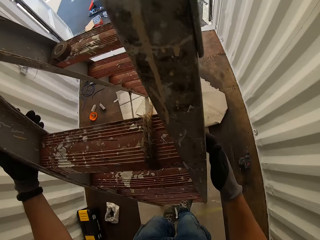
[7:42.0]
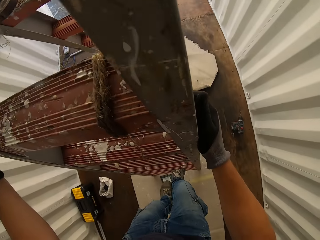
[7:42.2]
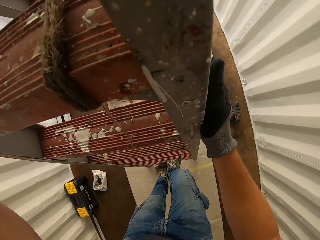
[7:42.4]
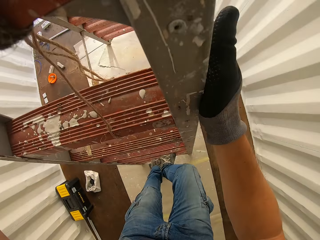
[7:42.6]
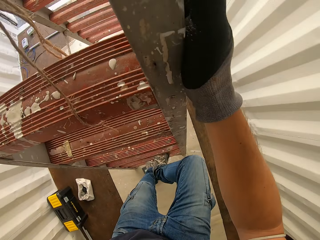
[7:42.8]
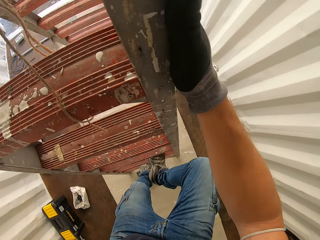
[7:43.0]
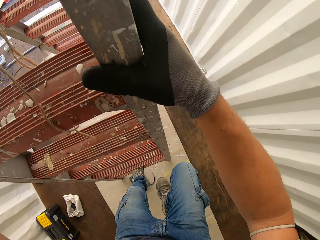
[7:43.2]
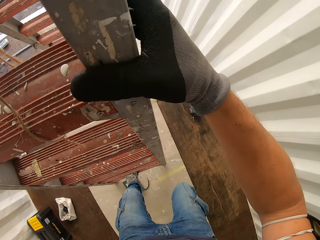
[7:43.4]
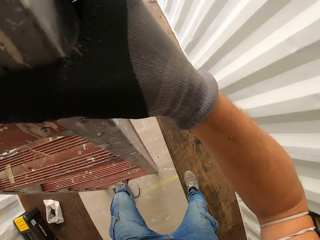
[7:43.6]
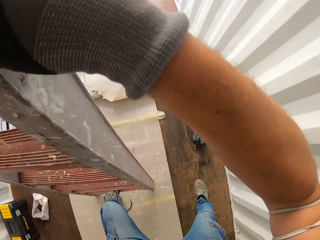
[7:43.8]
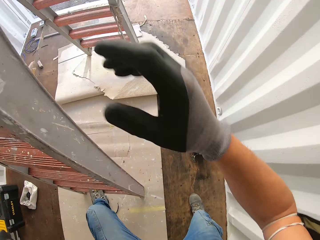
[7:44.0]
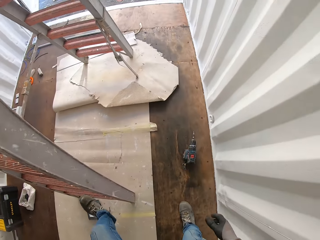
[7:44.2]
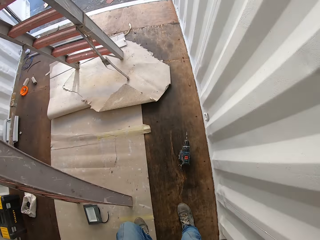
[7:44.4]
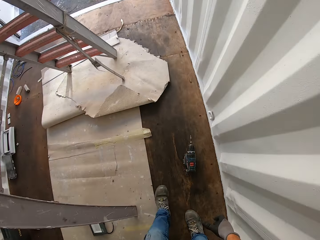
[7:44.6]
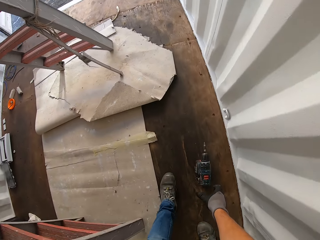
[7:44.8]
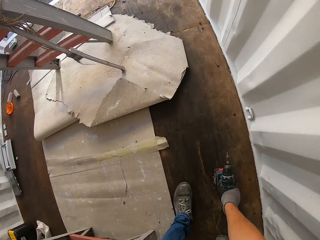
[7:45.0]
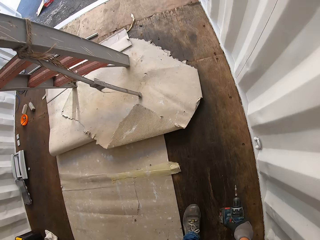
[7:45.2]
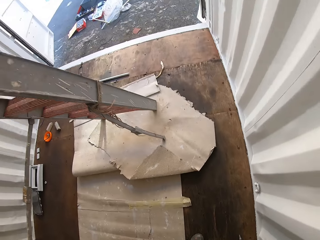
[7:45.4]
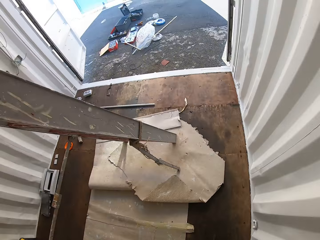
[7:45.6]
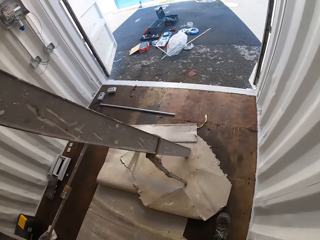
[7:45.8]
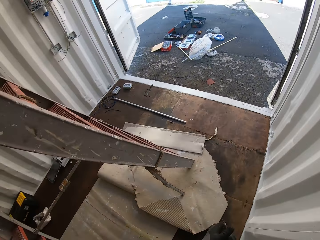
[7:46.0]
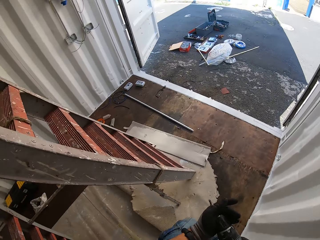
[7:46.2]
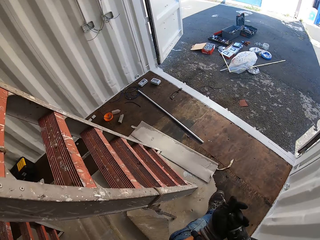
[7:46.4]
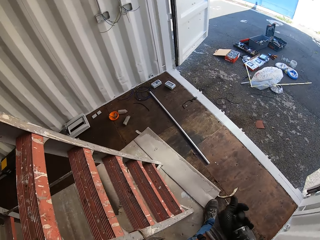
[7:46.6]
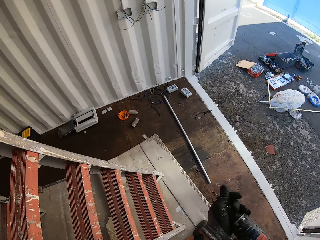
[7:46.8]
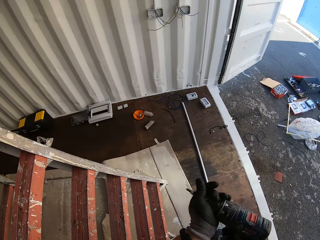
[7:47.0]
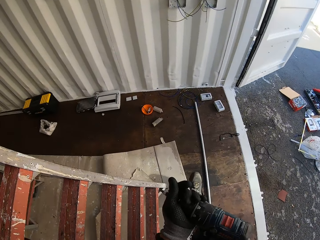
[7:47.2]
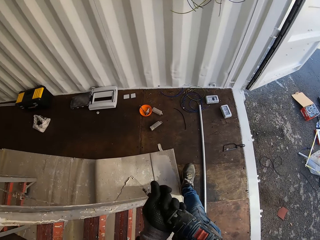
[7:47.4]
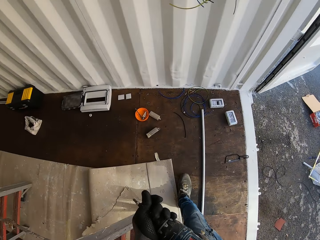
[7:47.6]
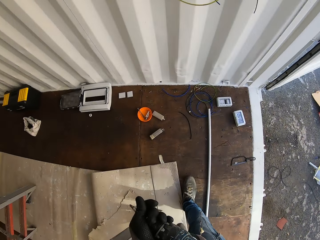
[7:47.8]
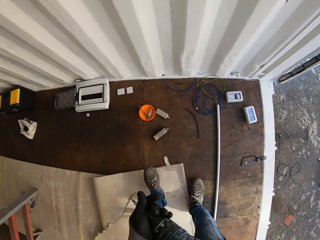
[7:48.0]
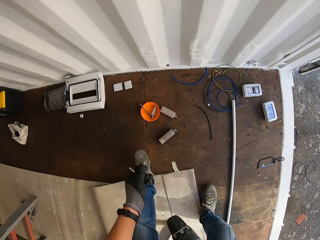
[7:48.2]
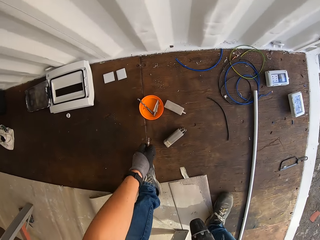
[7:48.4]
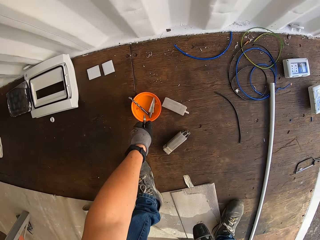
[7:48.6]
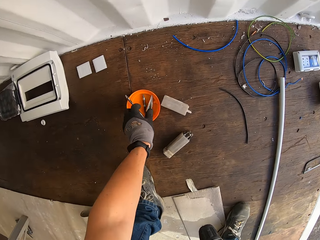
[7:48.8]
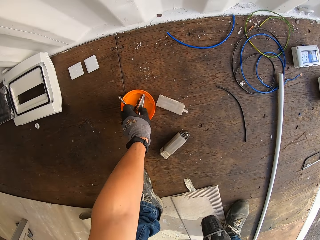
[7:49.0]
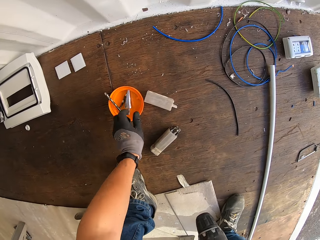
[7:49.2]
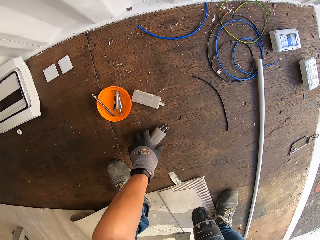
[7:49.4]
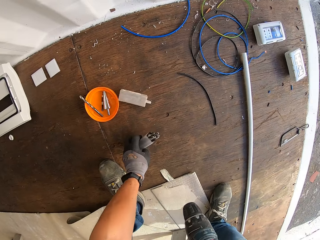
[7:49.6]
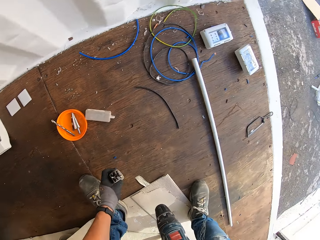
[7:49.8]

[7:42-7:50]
The camera wearer goes down the ladder. They take the metal chuck drill from the ground. They carry the drill. They remove the drill bit. They put the drill bit inside an orange container. They hold the drill. They grab drill bits.

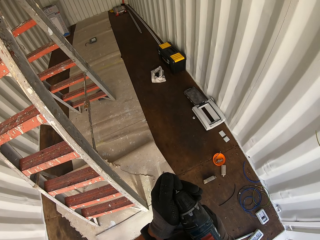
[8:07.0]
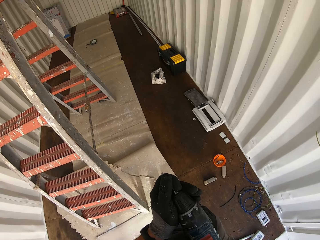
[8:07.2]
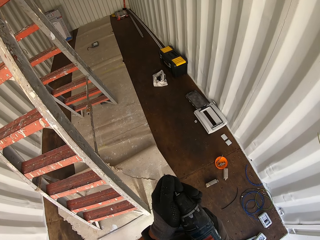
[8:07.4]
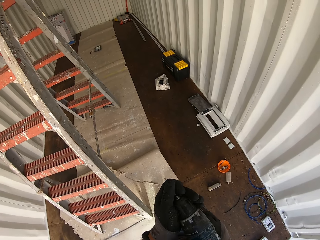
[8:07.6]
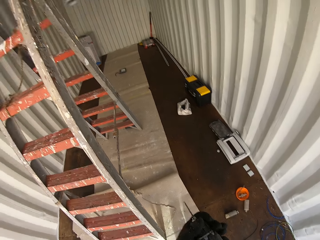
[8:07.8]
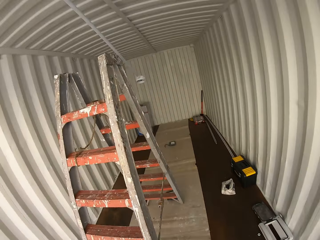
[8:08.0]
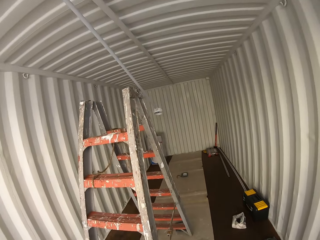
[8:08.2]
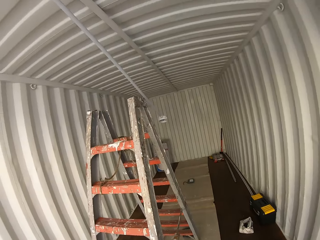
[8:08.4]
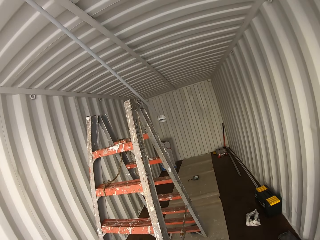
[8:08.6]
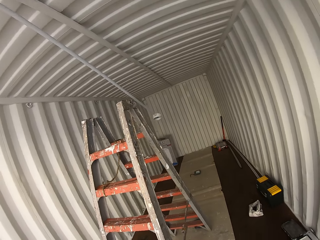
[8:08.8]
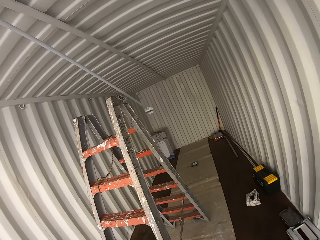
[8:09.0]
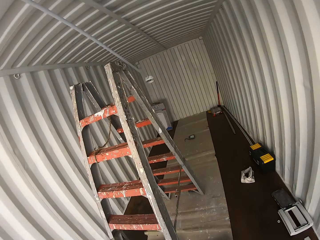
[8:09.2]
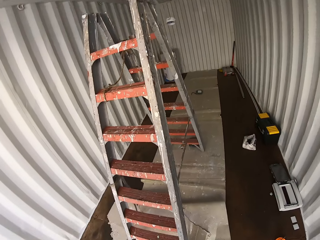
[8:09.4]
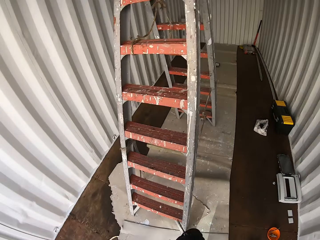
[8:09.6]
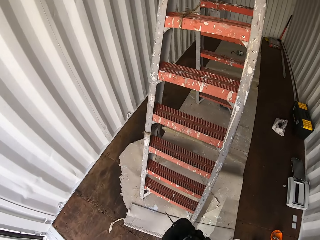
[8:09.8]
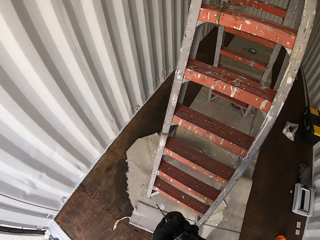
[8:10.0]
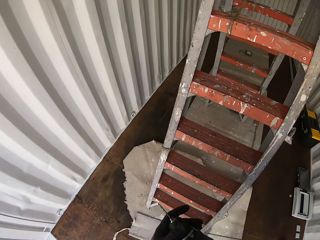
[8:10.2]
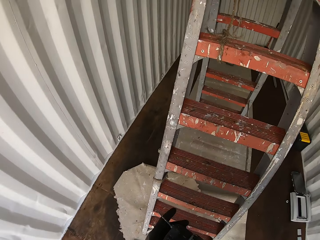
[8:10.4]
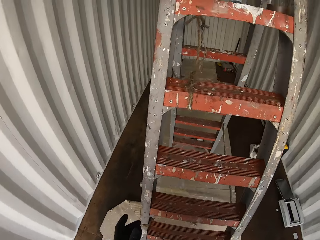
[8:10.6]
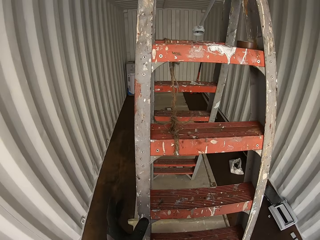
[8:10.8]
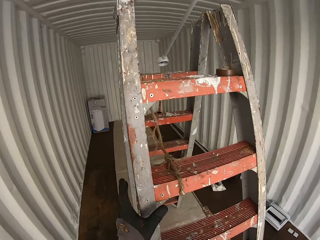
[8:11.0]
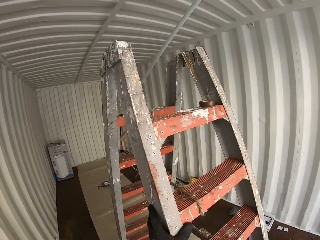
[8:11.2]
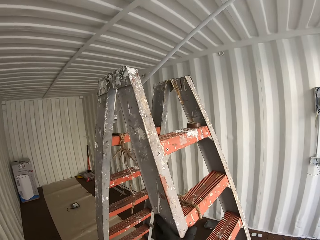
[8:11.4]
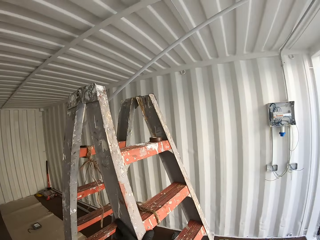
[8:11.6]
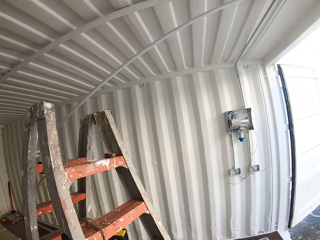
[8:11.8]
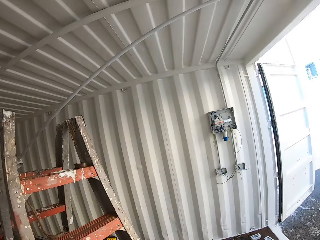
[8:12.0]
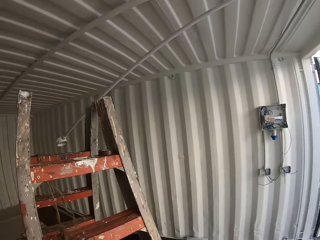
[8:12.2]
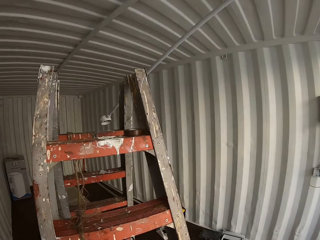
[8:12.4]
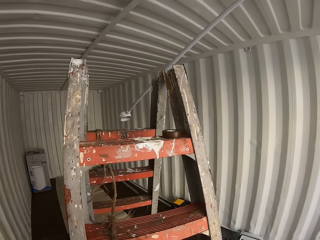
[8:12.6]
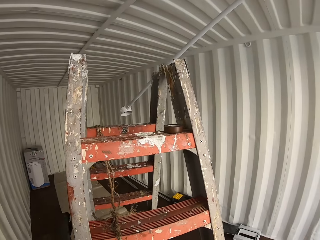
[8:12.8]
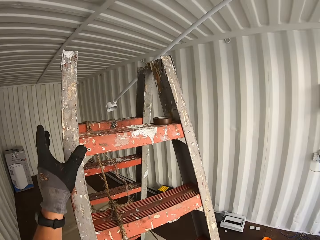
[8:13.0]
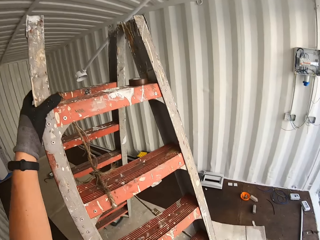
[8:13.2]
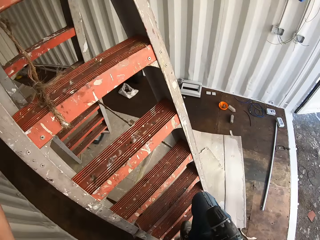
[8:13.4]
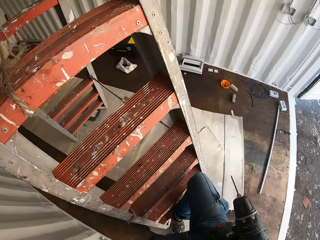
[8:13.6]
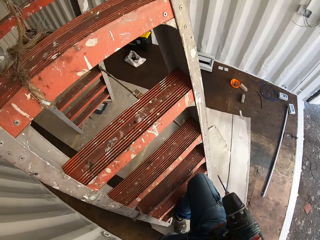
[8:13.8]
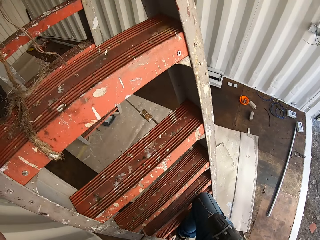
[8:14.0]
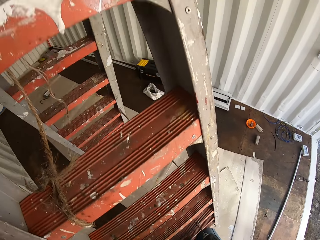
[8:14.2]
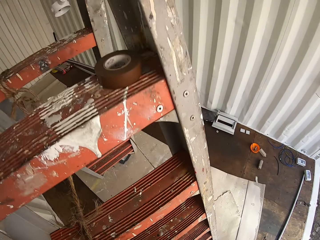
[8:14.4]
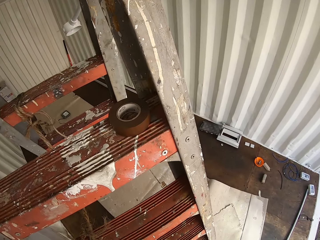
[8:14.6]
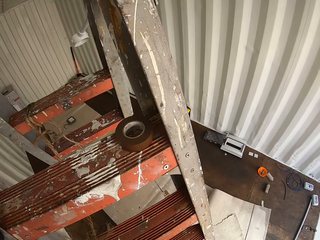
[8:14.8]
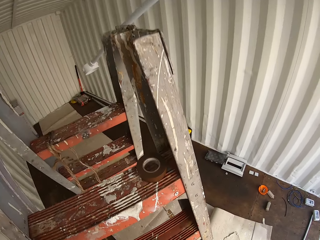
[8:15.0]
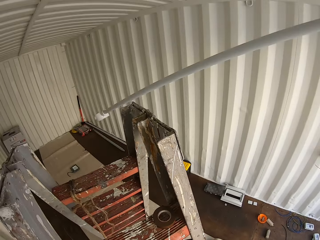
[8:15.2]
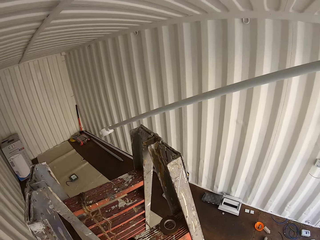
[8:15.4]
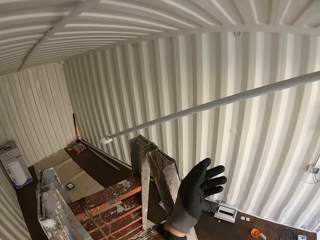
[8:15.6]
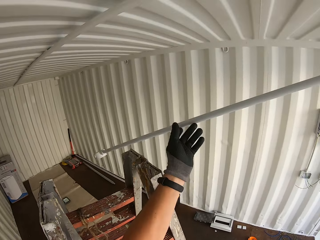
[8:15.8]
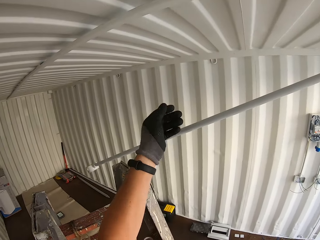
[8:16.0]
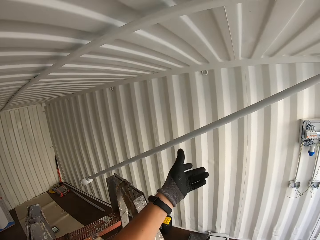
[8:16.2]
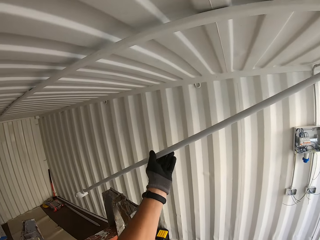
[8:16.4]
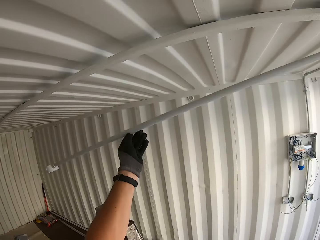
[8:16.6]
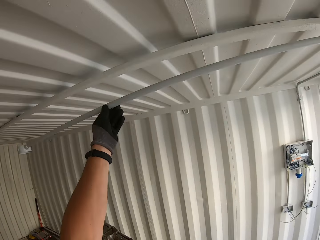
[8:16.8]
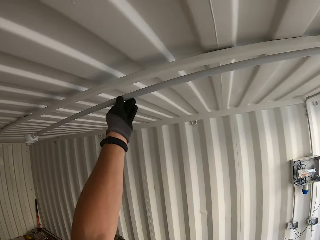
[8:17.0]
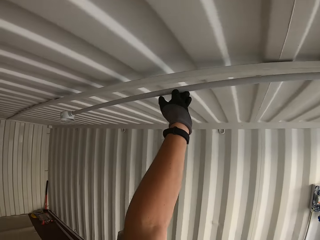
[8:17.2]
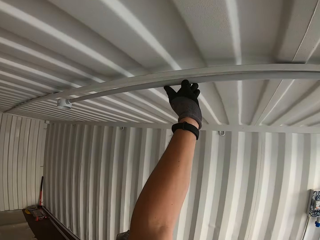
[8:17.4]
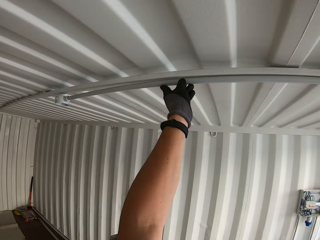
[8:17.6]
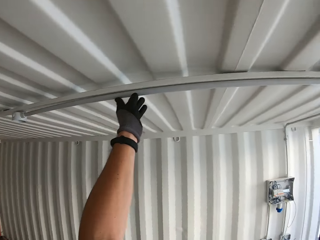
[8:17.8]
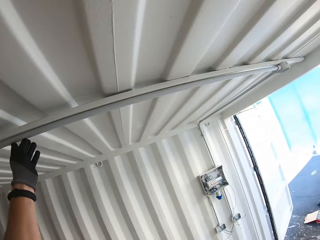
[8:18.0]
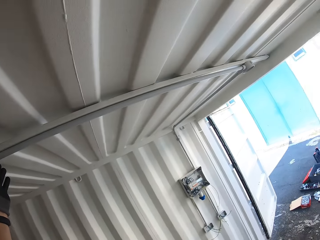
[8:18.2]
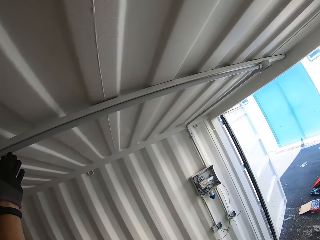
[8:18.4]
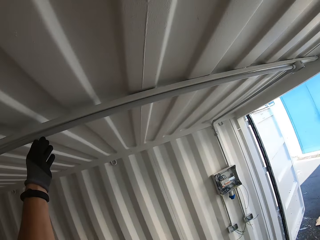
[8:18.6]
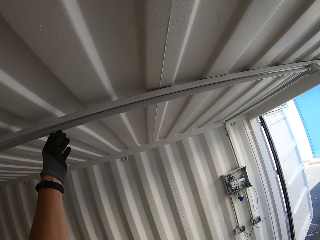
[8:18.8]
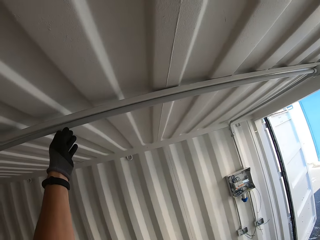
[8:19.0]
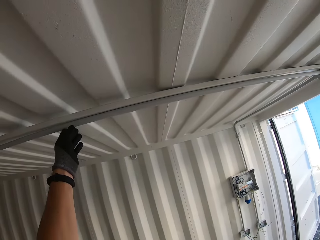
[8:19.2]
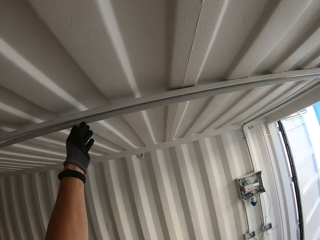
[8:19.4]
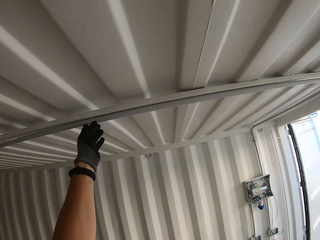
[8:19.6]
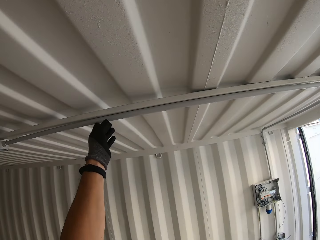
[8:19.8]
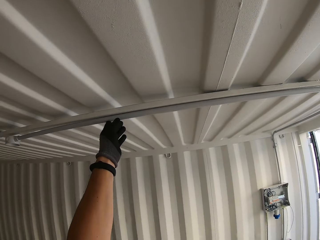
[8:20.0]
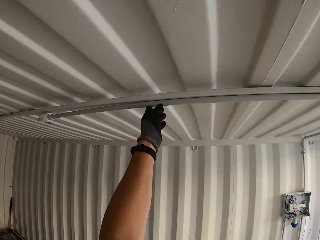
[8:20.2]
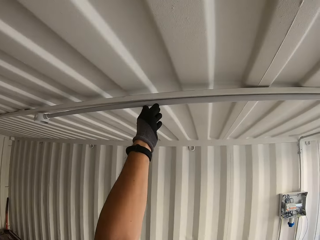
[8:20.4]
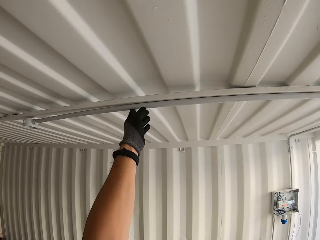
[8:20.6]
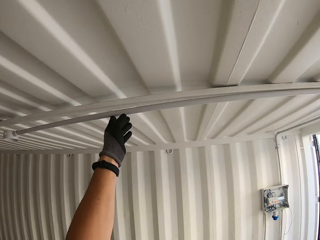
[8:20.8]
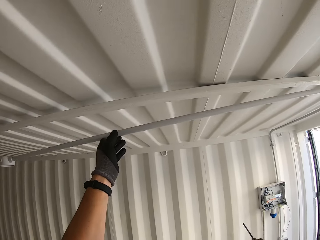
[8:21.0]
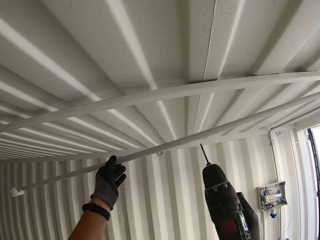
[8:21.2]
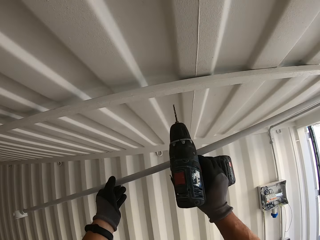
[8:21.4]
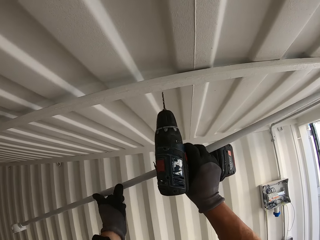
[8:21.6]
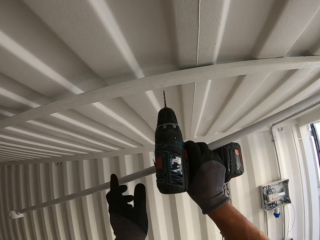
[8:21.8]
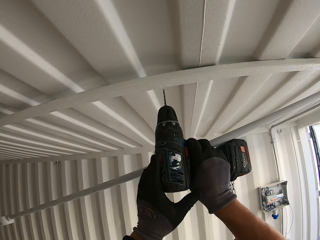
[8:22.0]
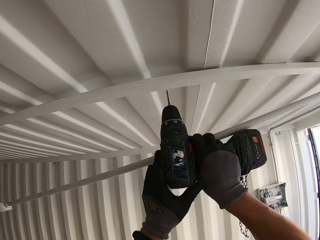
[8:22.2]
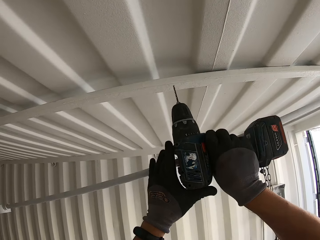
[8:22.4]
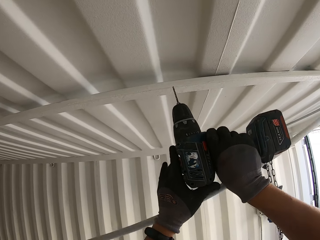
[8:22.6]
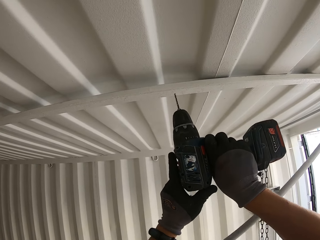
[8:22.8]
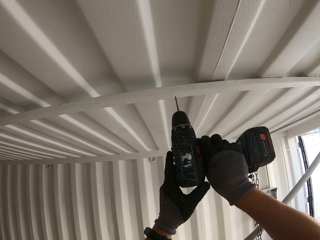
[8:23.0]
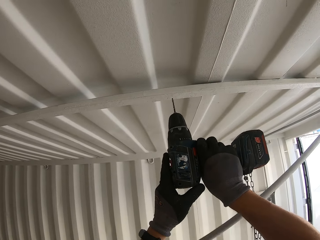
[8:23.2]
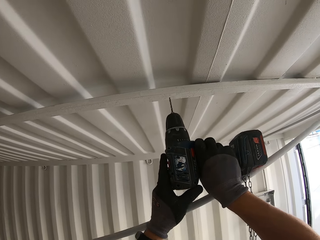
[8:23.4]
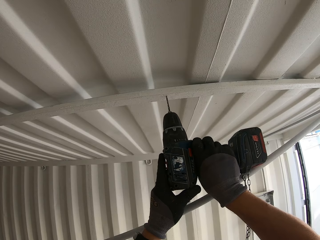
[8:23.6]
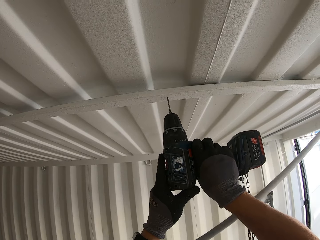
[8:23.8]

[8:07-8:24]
The camera wearer fixes the chuck drill on the metal chuck drill. They hold the drill. They move the ladder. They climb the ladder with the drill. They hold up a conduit pipe. They hold the drill. They release the conduit pipe. They drill the container house ceiling.
